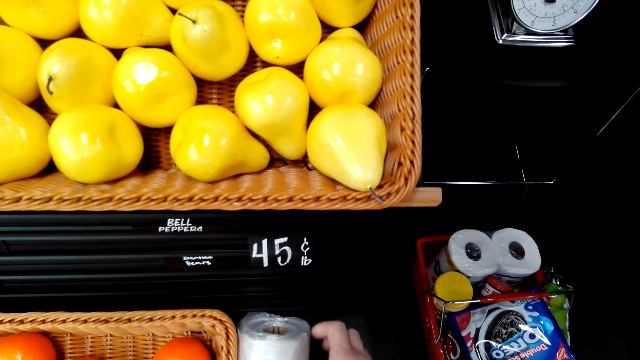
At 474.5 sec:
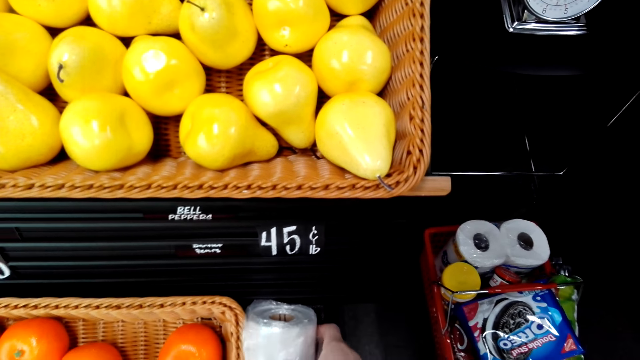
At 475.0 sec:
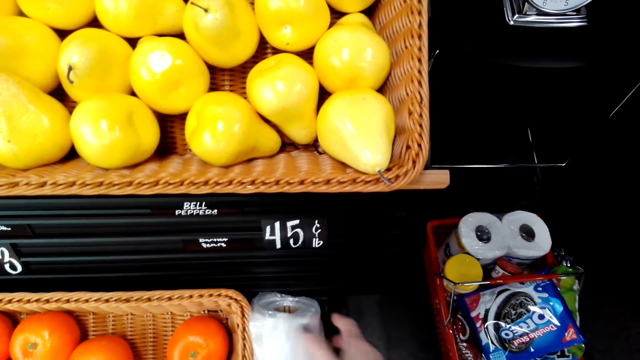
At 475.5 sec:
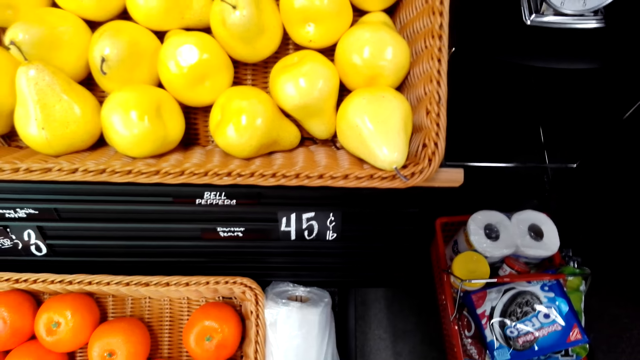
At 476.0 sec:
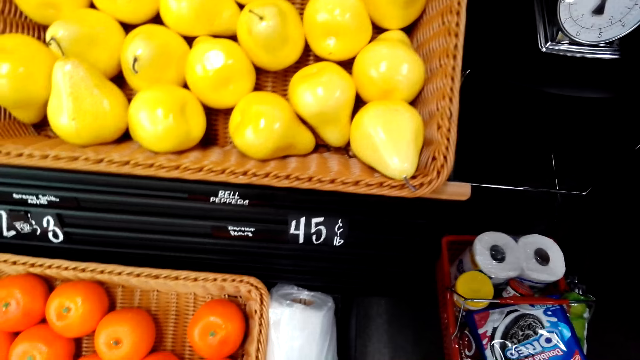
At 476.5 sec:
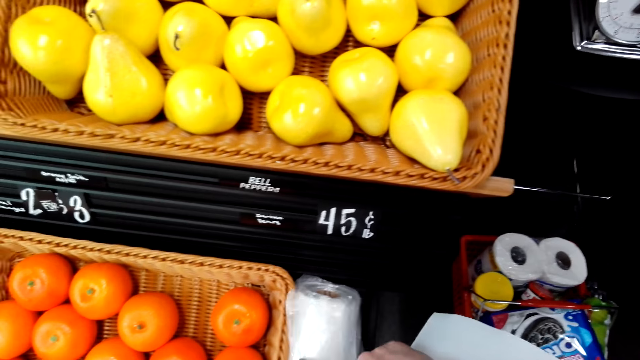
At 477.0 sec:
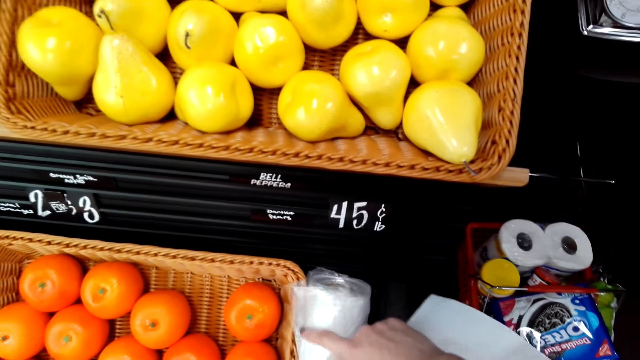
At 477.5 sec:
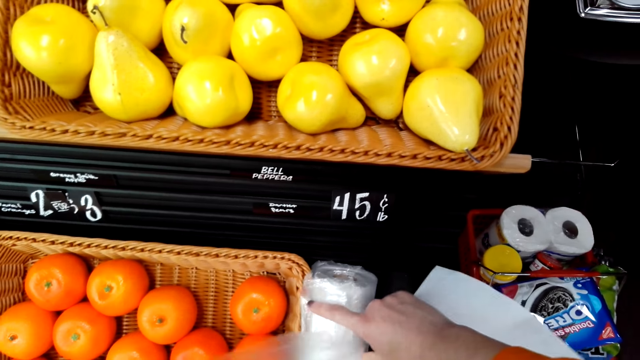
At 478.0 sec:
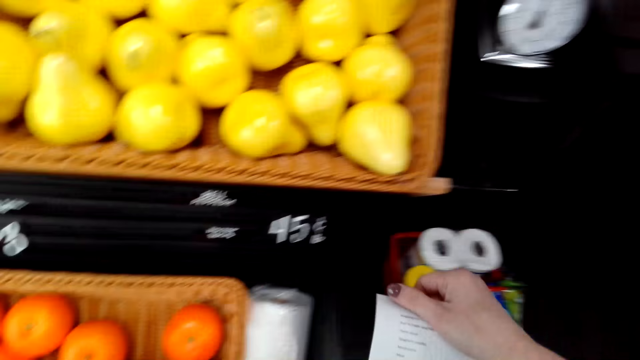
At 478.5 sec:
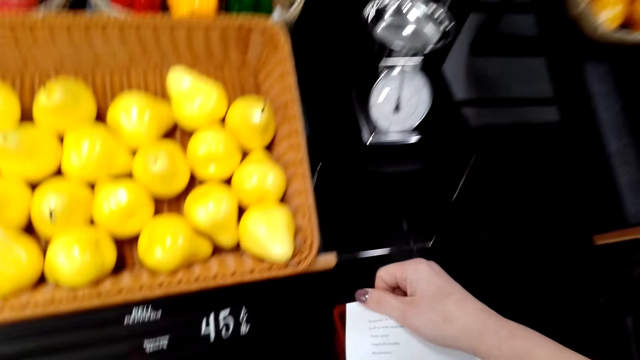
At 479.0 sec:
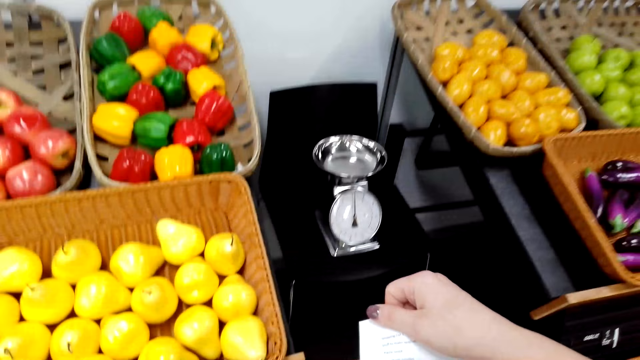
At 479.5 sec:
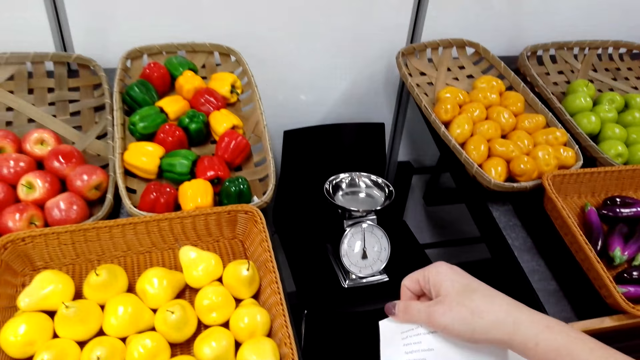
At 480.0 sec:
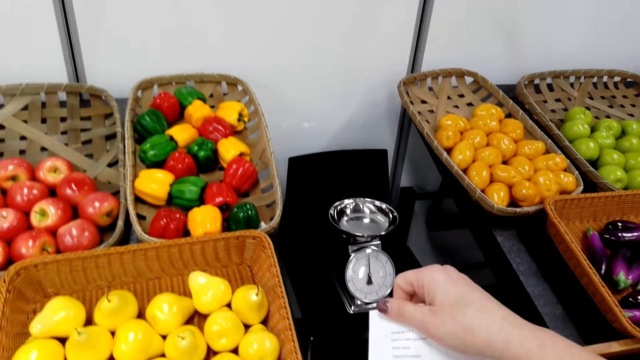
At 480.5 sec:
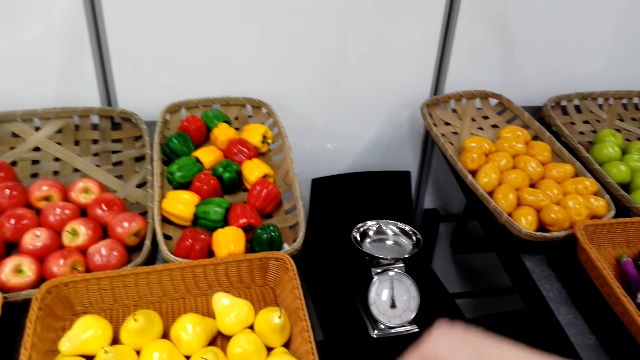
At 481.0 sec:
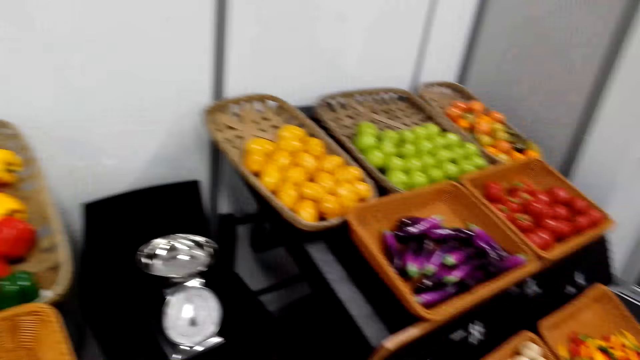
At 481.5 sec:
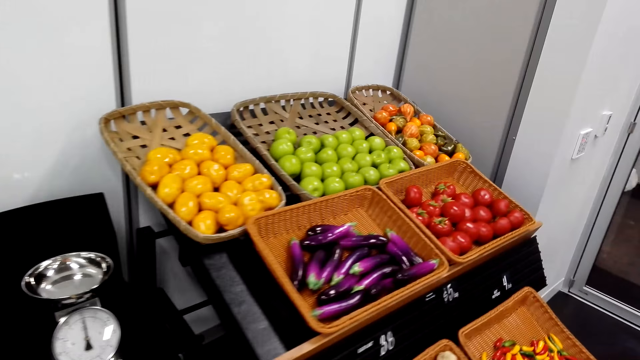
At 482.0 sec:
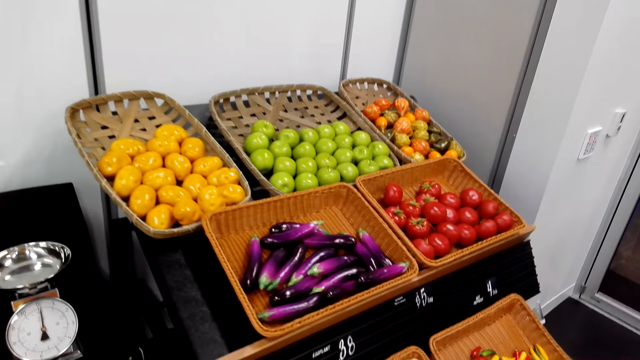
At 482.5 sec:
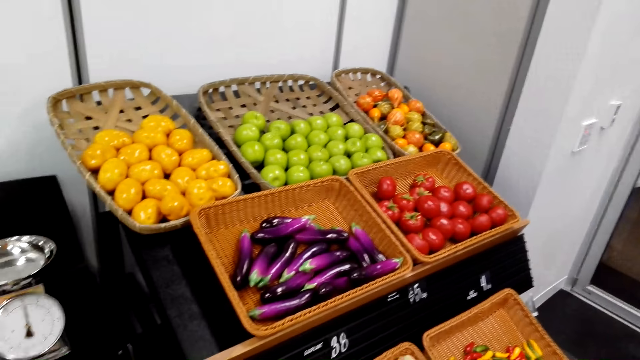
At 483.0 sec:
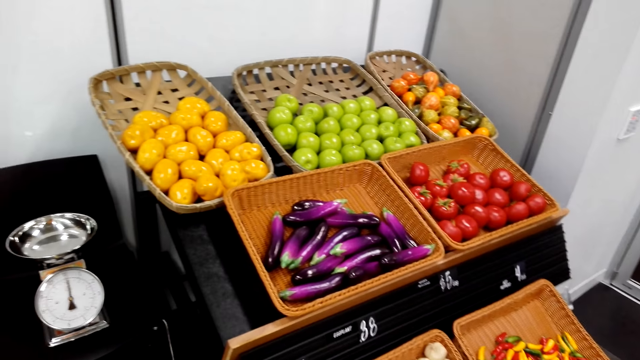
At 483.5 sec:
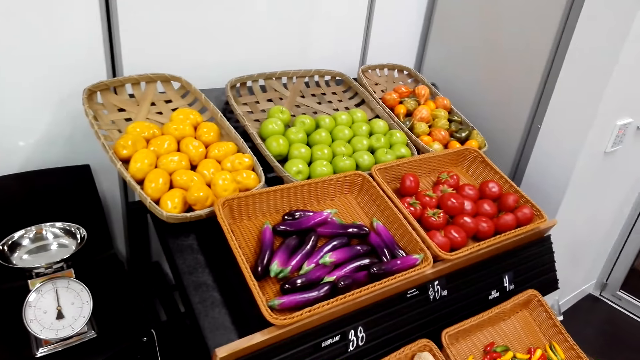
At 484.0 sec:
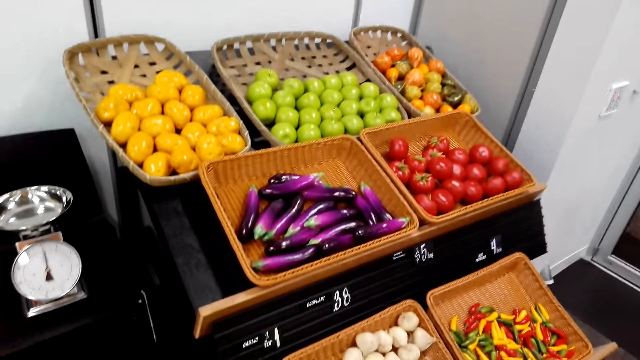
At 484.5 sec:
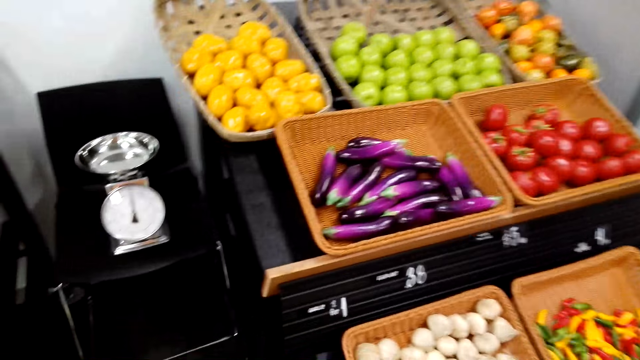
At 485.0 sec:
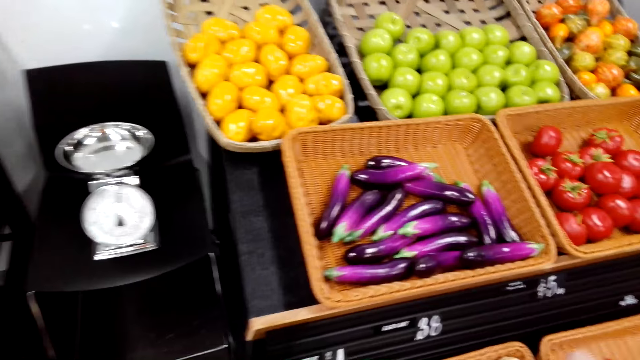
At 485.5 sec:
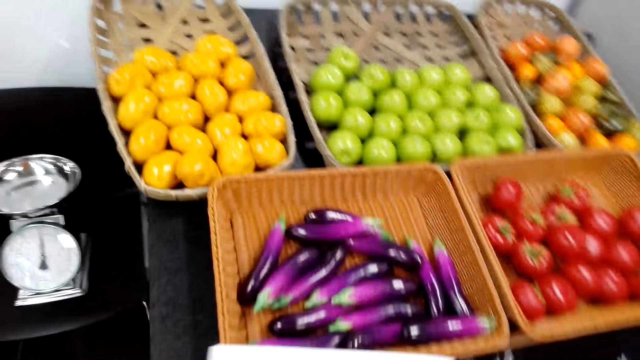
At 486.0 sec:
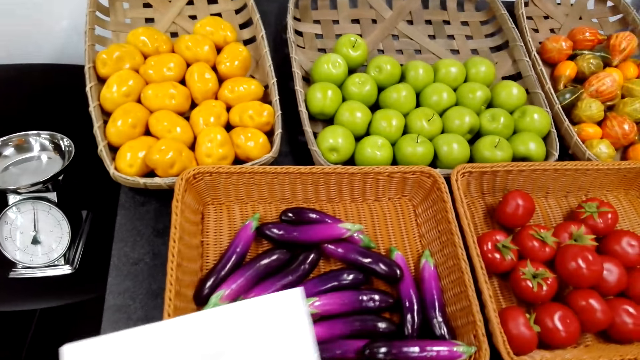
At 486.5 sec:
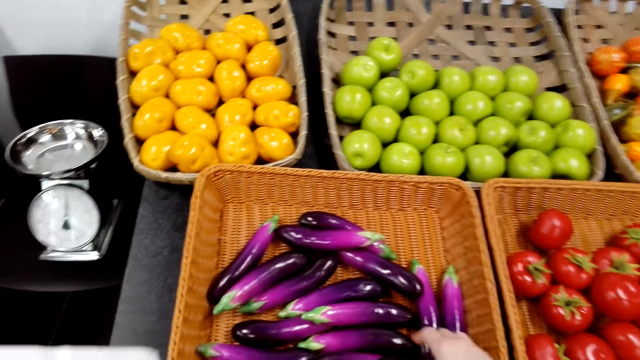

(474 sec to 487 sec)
The camera wearer takes a vegetable in the basket reef. They remove the plastic paper. They look around. They do something.

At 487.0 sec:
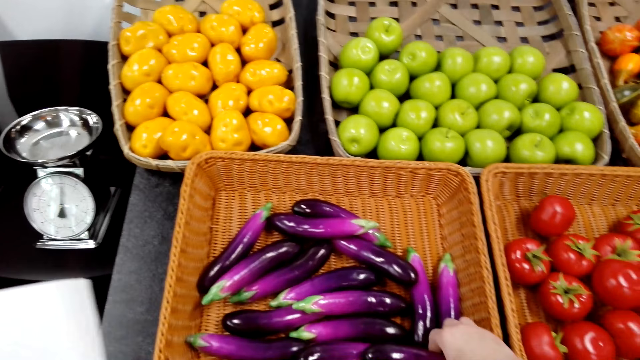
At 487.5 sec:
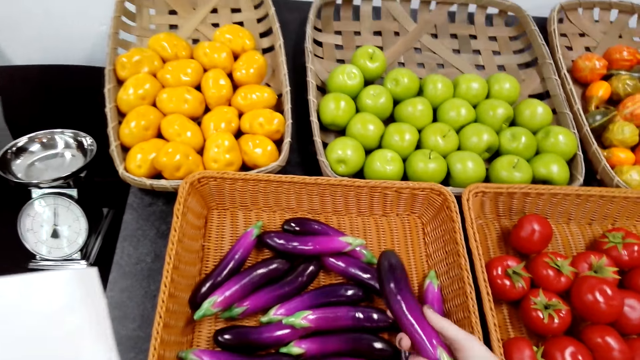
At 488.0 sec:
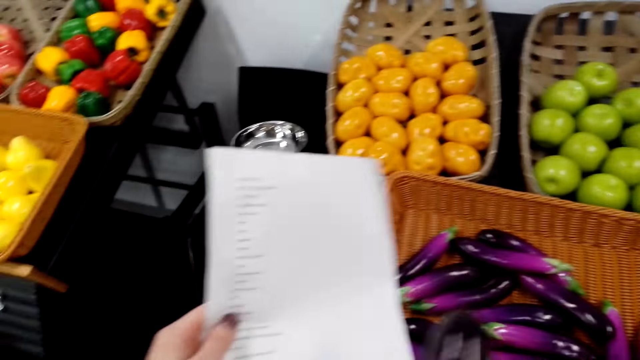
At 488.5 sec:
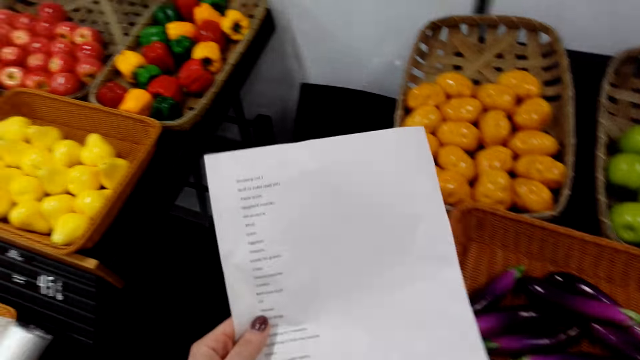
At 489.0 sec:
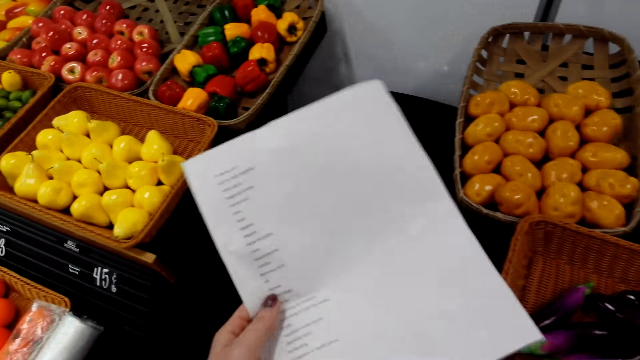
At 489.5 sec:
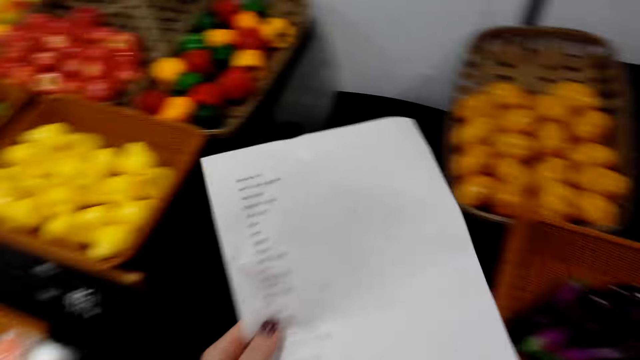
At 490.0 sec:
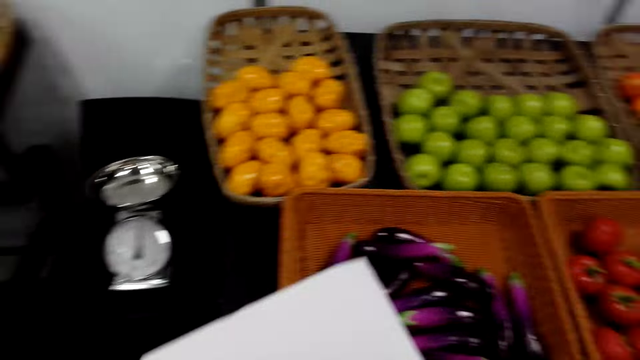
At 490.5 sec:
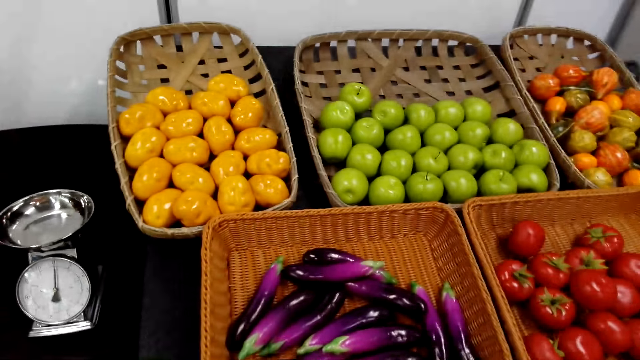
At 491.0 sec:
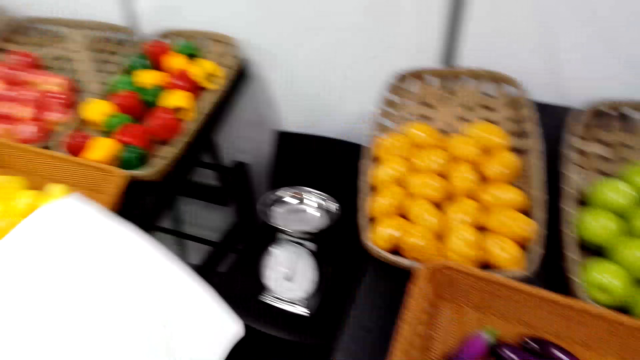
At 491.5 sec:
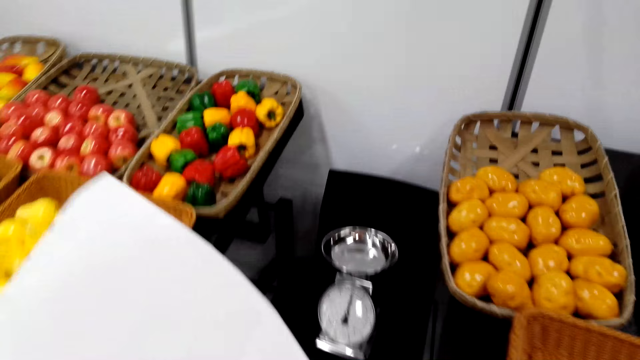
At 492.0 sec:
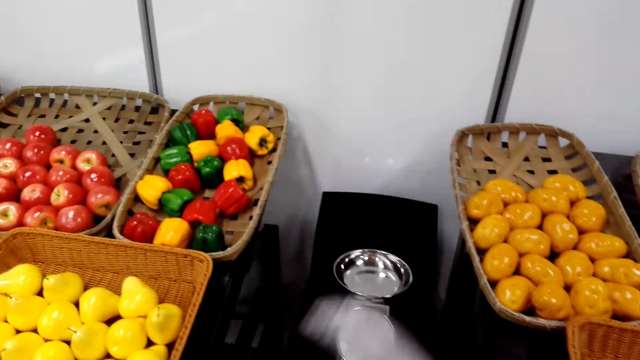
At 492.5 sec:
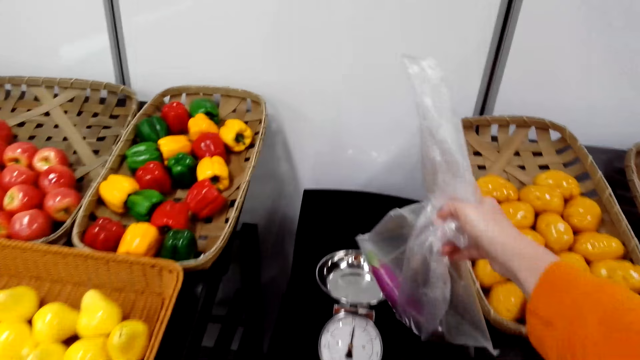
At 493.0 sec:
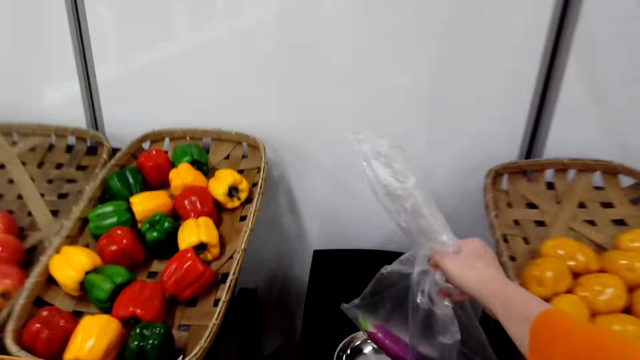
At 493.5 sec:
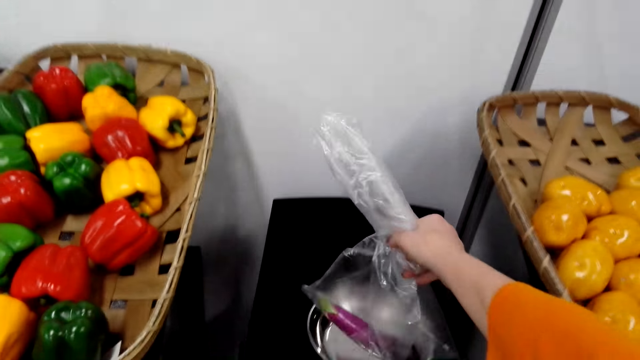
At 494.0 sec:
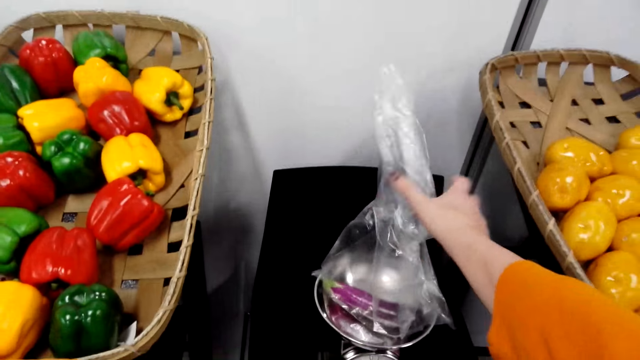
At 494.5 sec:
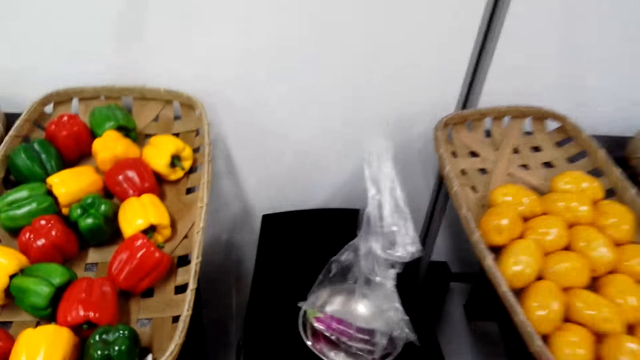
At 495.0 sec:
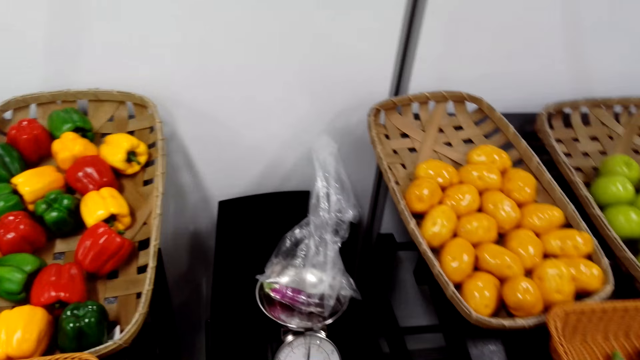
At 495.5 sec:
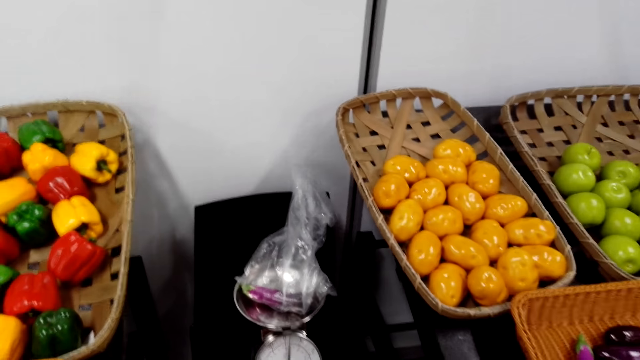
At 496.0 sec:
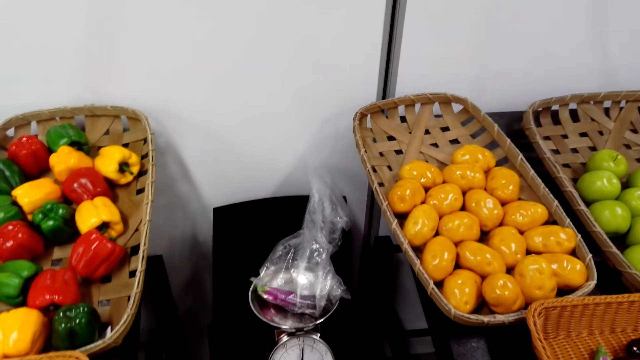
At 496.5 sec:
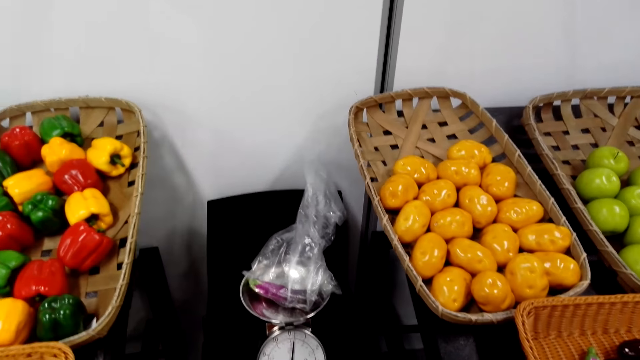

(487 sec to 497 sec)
The camera wearer picks up an eggplant. They weigh the vegetable in the scale balance. They put the eggplant on the weighing scale.
